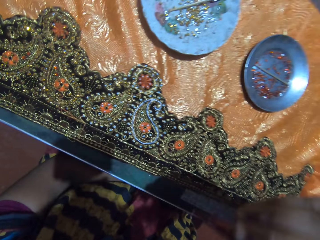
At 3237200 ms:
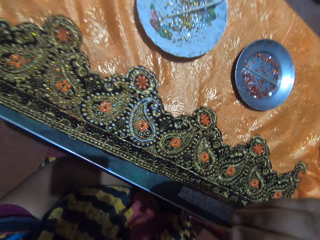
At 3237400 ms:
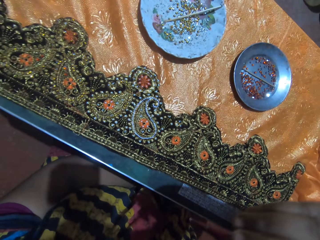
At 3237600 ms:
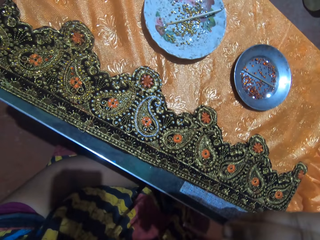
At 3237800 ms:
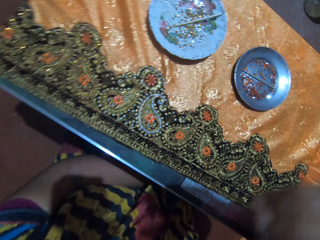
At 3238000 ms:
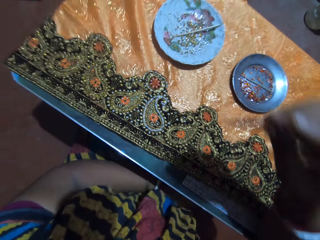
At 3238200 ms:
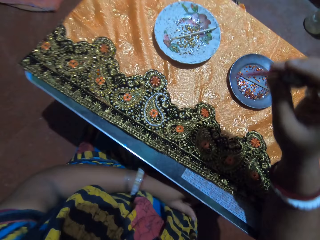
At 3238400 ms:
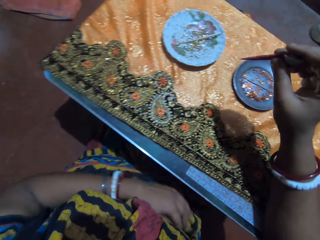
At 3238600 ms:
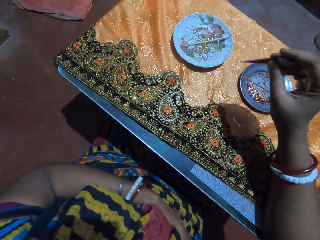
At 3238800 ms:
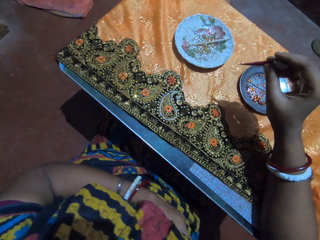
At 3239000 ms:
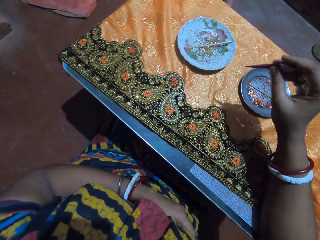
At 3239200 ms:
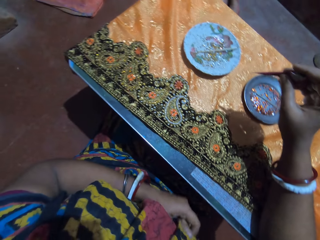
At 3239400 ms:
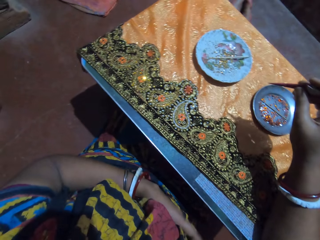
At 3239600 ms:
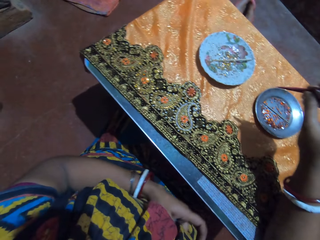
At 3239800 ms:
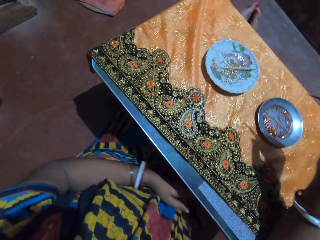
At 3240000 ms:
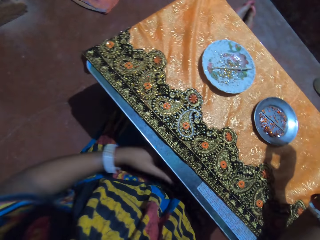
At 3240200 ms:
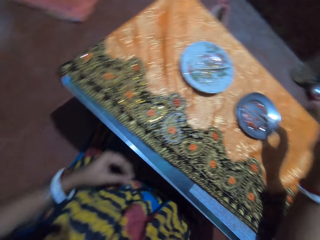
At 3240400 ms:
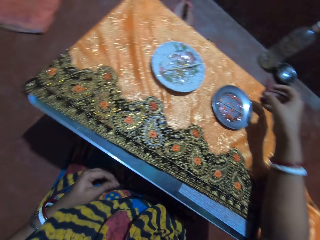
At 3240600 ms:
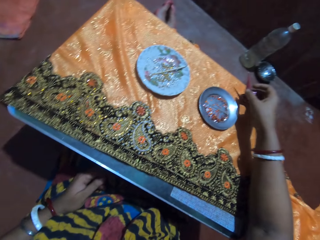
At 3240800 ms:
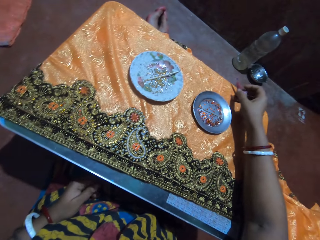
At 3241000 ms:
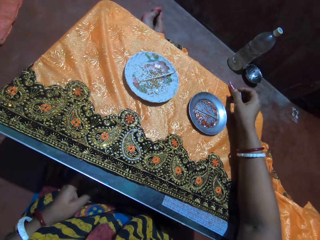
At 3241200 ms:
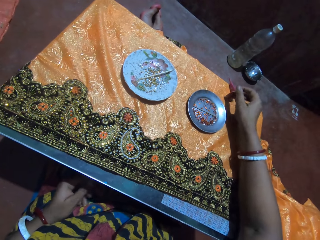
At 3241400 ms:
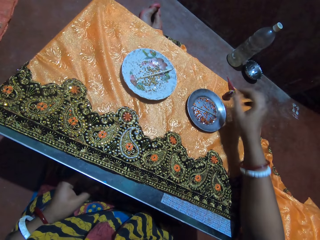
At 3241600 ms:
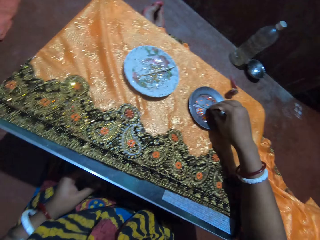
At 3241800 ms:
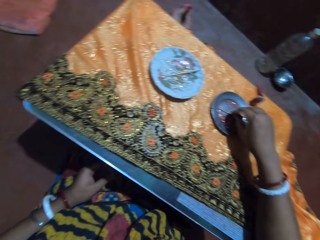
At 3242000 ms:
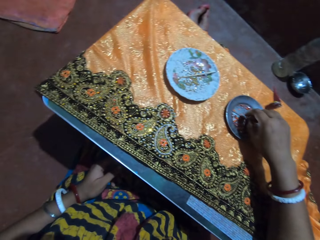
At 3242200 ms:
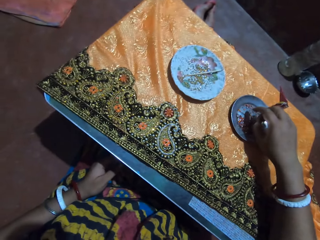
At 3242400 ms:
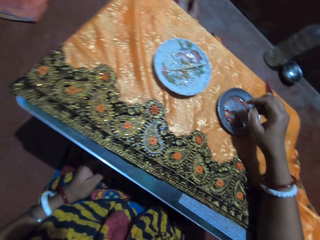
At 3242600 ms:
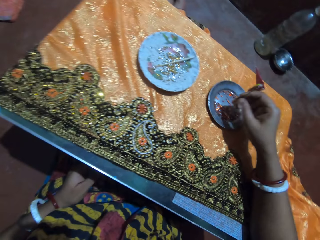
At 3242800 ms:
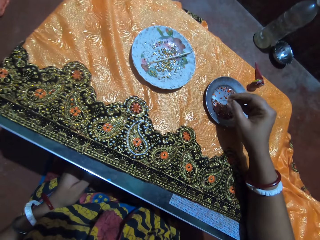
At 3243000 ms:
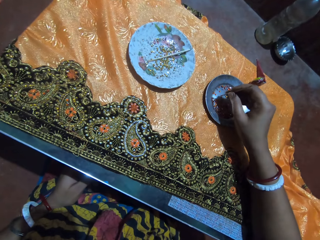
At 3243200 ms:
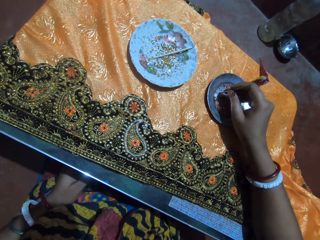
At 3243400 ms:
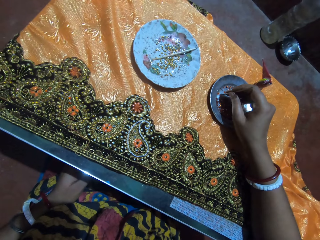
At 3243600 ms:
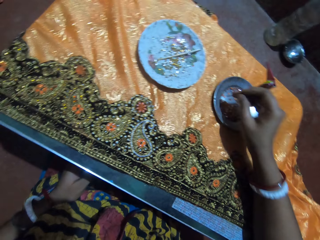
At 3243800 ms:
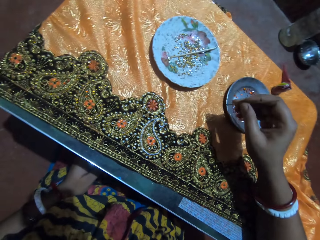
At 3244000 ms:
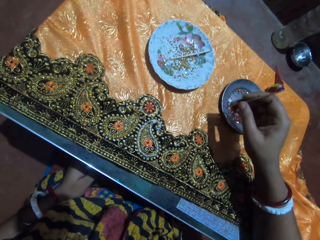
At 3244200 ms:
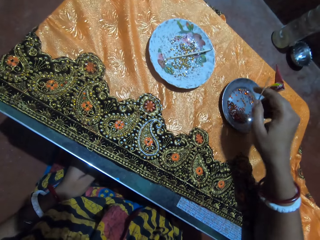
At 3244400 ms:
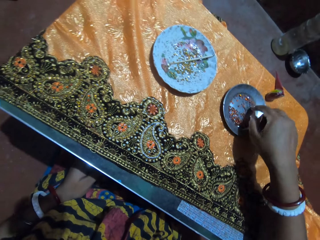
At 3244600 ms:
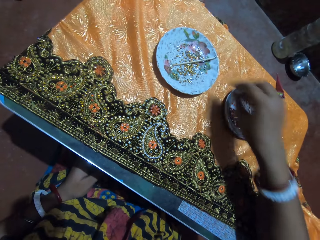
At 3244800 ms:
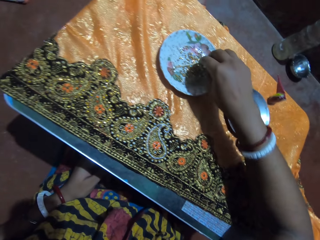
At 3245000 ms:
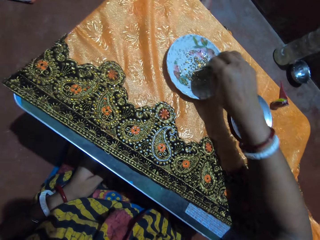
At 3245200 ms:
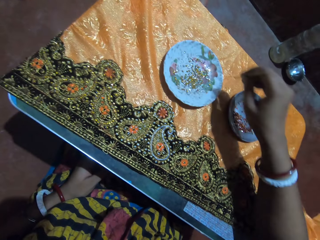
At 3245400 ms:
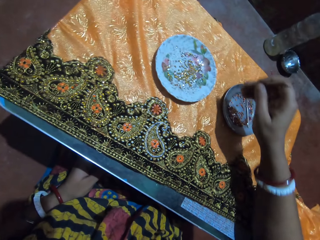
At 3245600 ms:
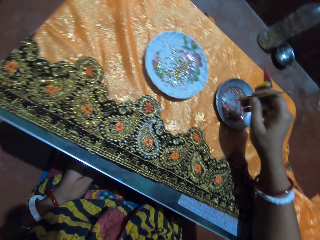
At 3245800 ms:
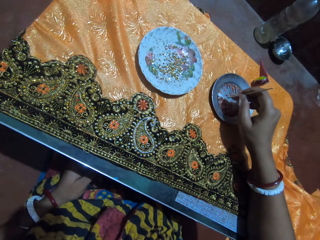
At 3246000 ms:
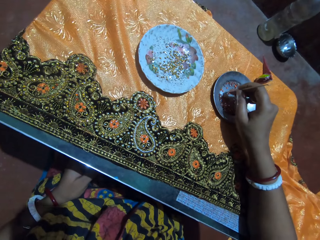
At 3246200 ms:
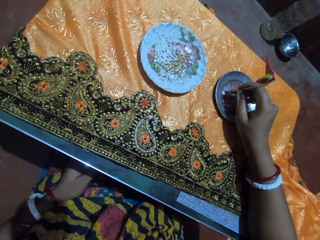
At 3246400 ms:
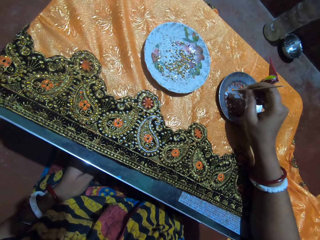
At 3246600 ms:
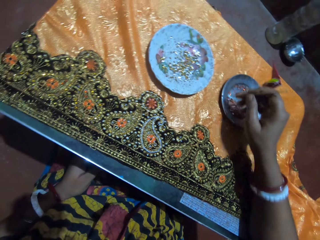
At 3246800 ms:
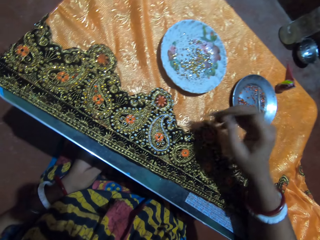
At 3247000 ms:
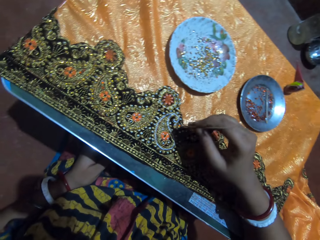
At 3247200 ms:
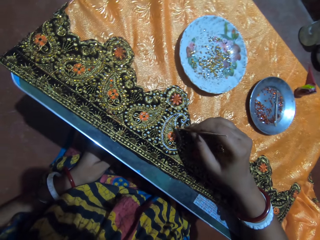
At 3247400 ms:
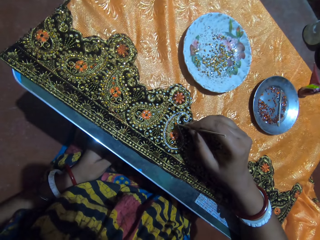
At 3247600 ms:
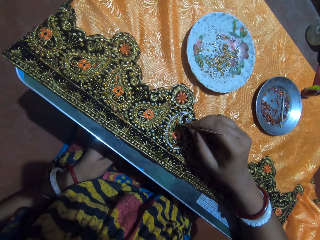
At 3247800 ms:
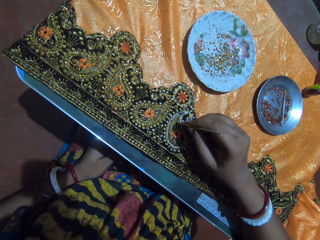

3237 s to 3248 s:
The camera wearer scratches her stomach with her left hand. She drops the glue or fabric pen on the table with her right hand. She picks up a jewel picker or needle from a stainless saucer on the table with her right hand. She picks up a rhinestone from the stainless saucer with the jewel picker in her right hand. She drops the jewel picker in the stainless saucer with her right hand. She picks up a jewel picker from a plastic saucer on the table with her right hand. She picks up a rhinestone from the stainless saucer with the jewel picker in her right hand. She places the rhinestone on the fabric with the jewel picker in her right hand.

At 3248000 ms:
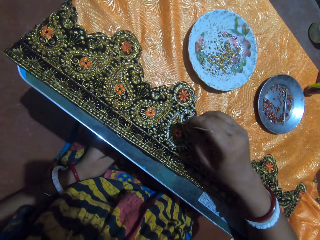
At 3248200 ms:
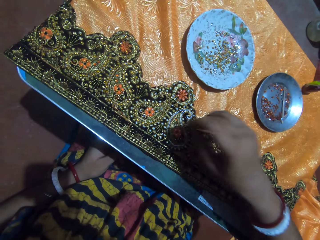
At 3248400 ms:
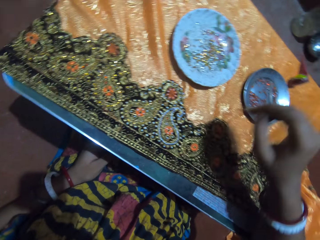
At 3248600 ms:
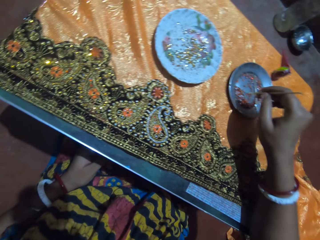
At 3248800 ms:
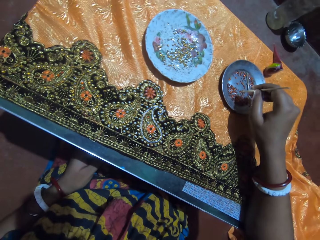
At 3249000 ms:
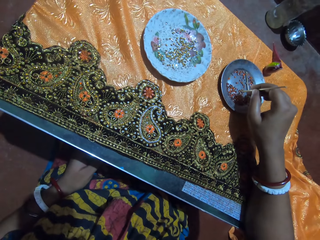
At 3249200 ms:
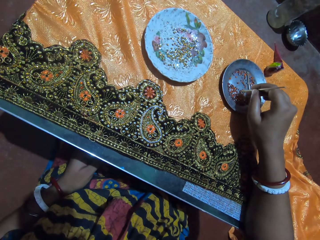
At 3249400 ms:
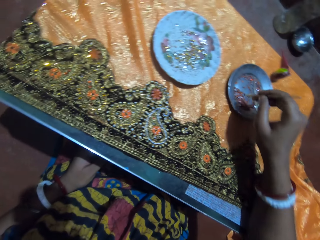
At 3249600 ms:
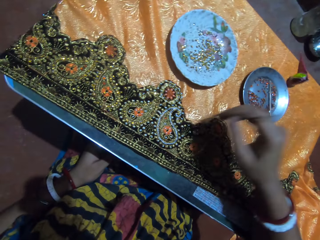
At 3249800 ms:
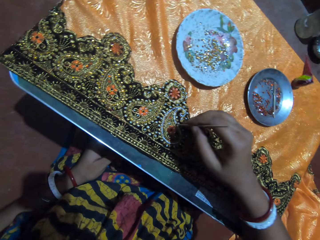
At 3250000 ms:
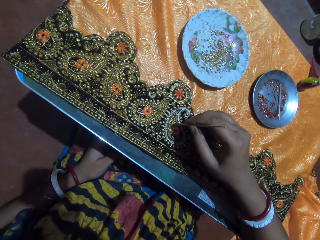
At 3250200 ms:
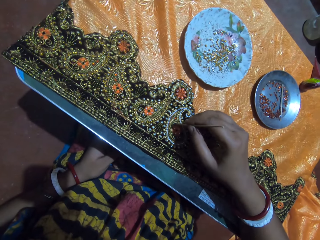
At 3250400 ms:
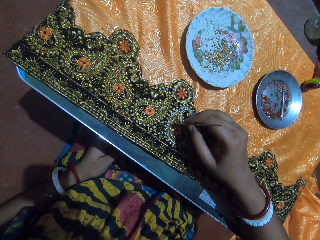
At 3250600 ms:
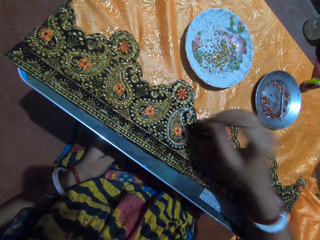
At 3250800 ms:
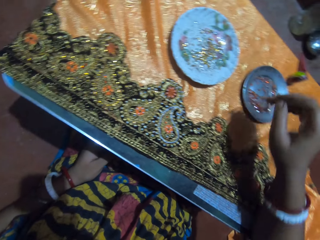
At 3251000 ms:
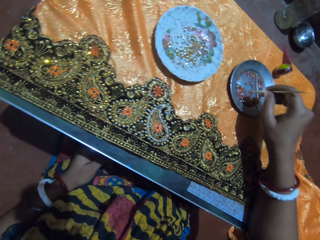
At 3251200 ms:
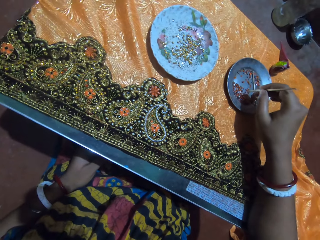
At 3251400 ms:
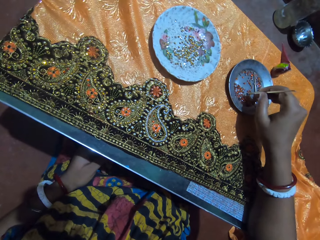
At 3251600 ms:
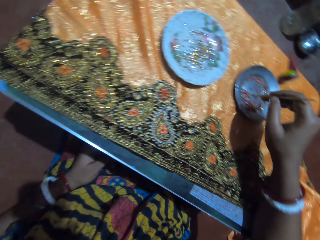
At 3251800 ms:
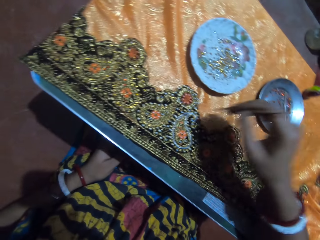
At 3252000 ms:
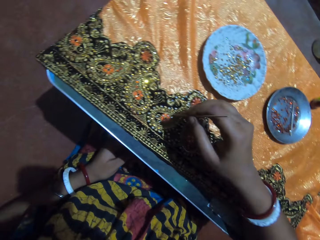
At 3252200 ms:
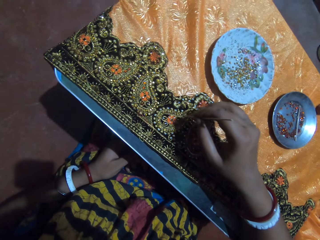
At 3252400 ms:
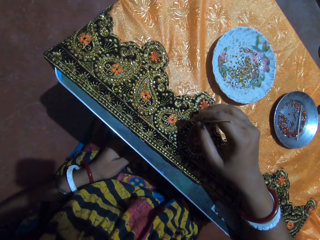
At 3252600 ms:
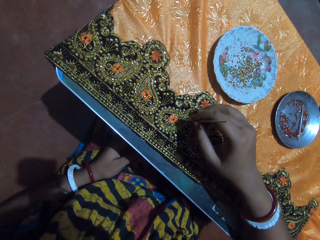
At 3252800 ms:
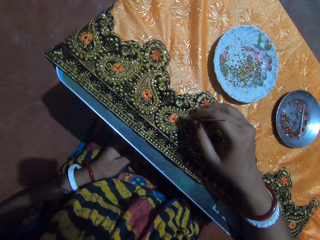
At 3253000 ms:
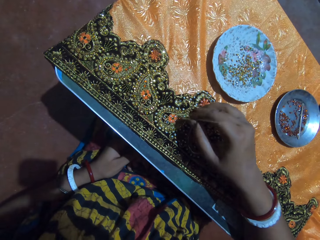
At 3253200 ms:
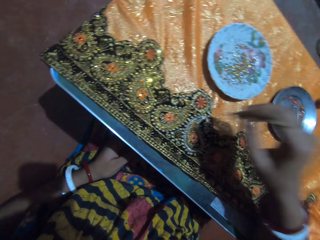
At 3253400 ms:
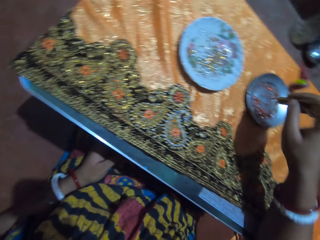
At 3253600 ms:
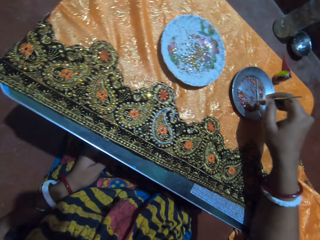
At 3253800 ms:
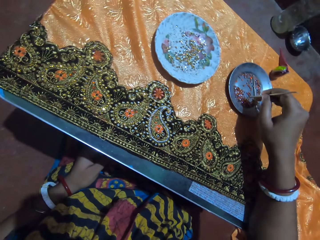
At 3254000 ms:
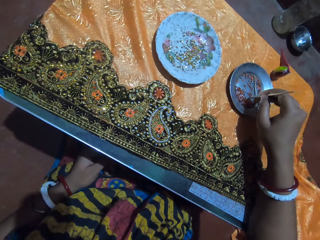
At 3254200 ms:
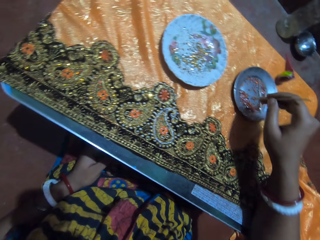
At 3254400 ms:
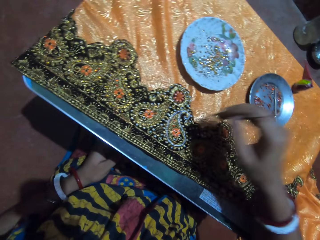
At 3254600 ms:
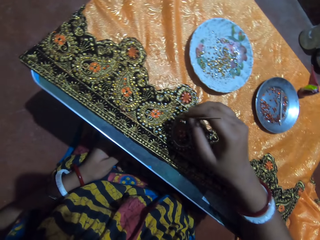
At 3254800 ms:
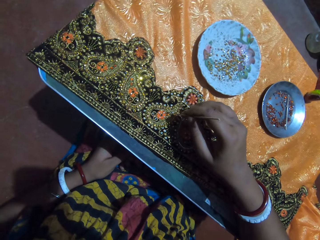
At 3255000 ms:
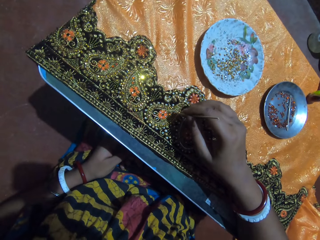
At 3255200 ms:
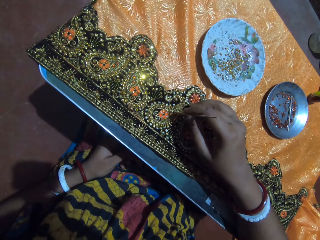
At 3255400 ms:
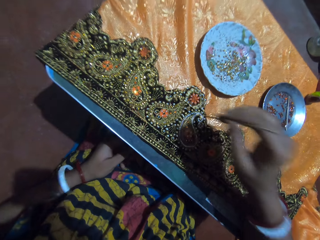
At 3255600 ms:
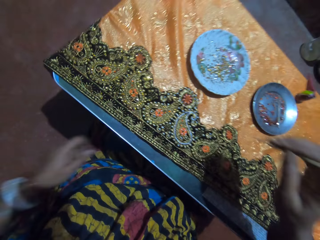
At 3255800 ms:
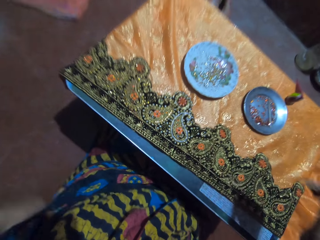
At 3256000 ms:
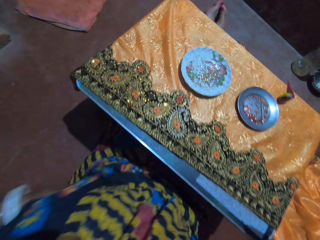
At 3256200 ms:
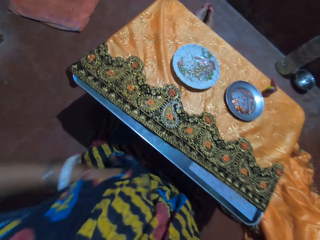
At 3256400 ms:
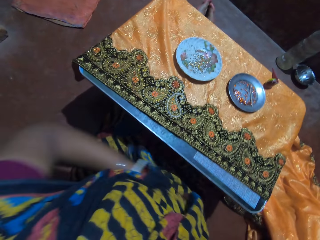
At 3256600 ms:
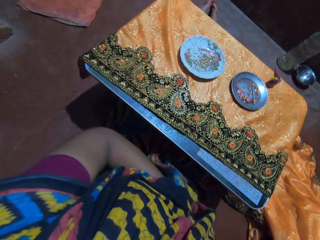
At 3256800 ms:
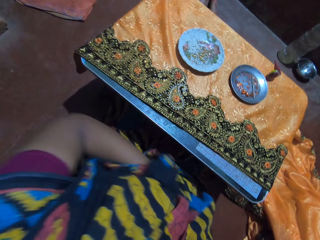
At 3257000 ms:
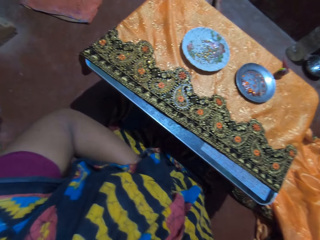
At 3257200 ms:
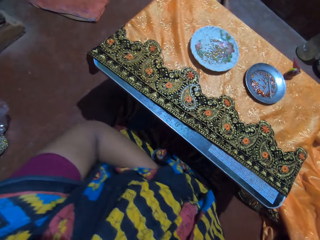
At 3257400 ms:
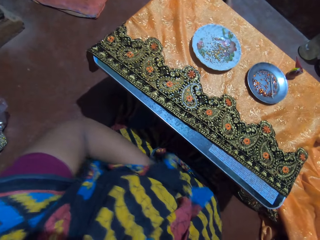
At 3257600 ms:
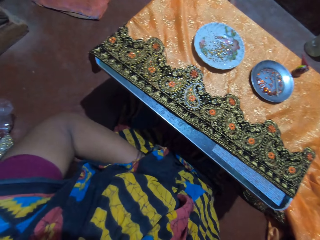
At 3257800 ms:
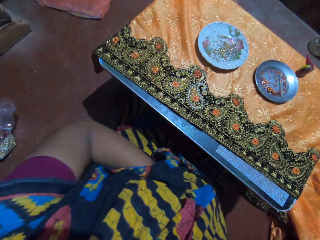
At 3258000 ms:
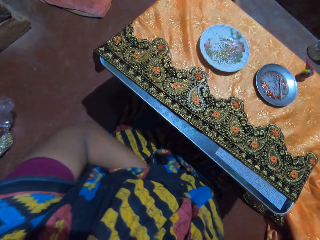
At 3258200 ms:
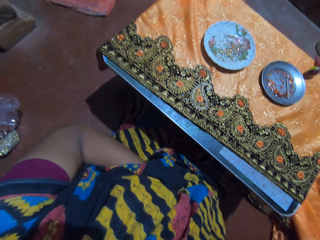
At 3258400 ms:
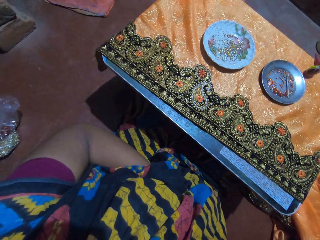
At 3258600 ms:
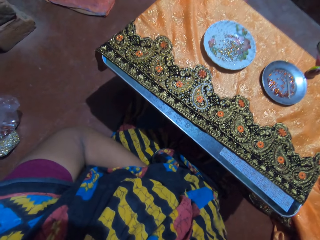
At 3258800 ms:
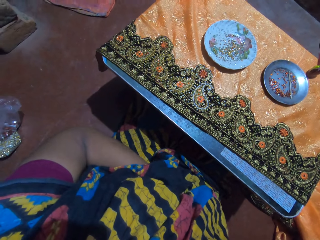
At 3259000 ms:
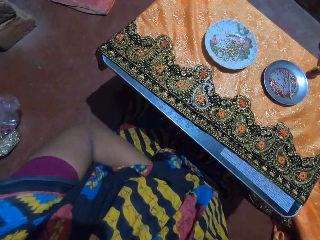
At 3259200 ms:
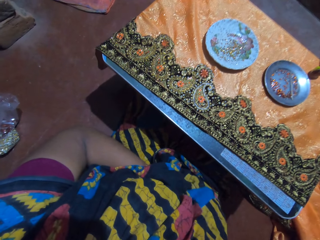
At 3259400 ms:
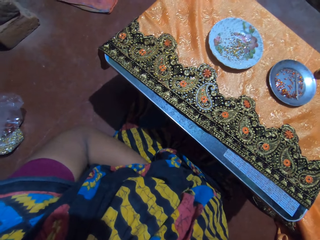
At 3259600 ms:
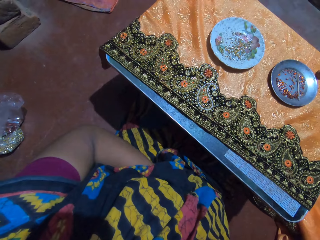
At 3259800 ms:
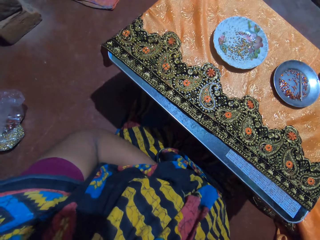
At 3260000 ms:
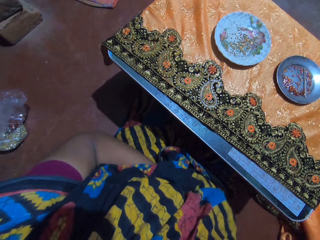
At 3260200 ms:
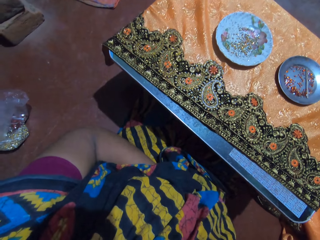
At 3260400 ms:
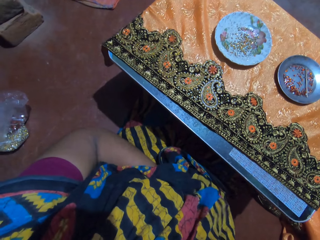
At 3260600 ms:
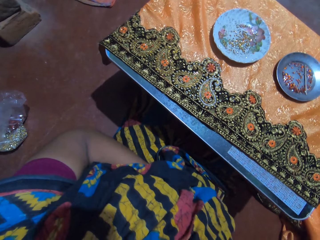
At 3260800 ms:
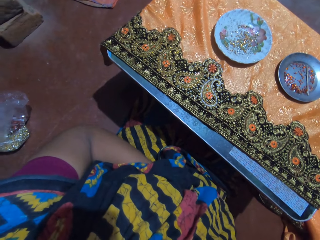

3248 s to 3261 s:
The camera wearer picks up a rhinestone from the stainless saucer with the jewel picker in her right hand. She places the rhinestone on the fabric with the jewel picker in her right hand. She picks up a rhinestone from the stainless saucer with the jewel picker in her right hand. She places the rhinestone on the fabric with the jewel picker in her right hand. She picks up a rhinestone from the stainless saucer with the jewel picker in her right hand. She places the rhinestone on the fabric with the jewel picker in her right hand. She picks up a rhinestone from the stainless saucer with the jewel picker in her right hand. She places the rhinestone on the fabric with the jewel picker in her right hand. She scratches her stomach with her left hand.
